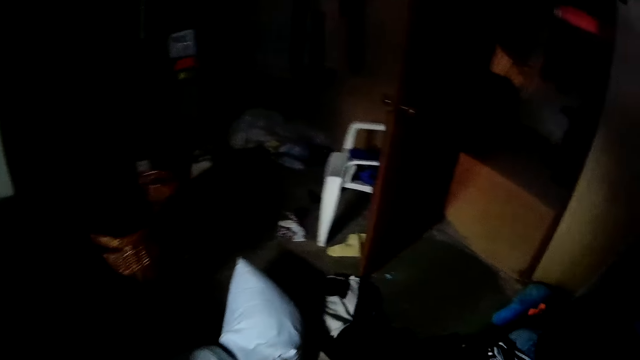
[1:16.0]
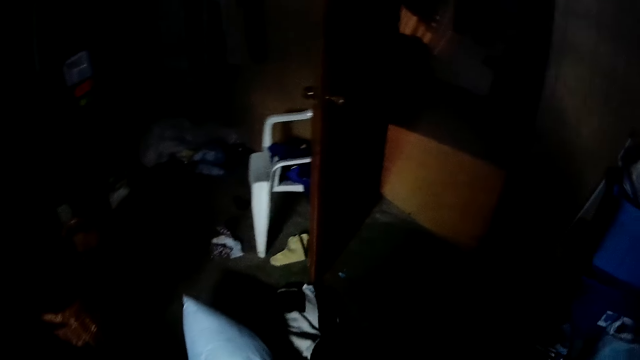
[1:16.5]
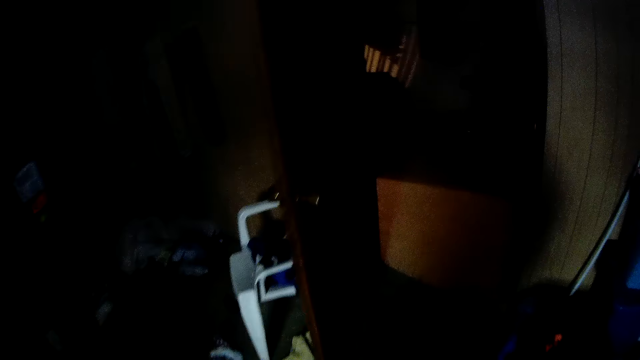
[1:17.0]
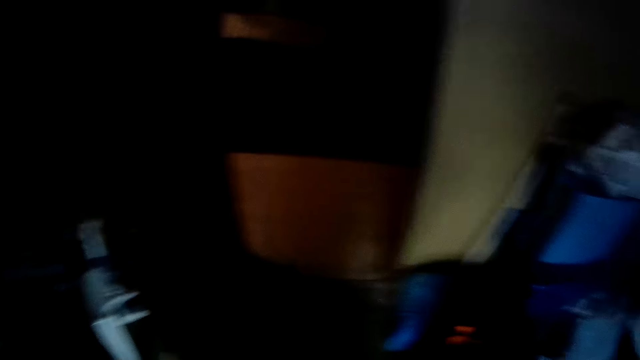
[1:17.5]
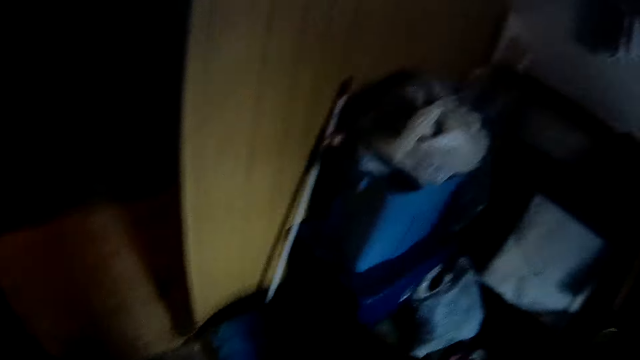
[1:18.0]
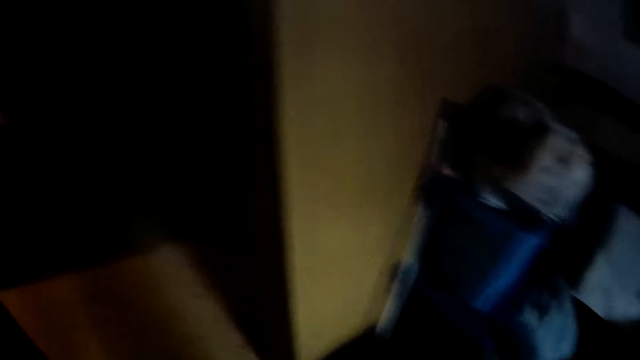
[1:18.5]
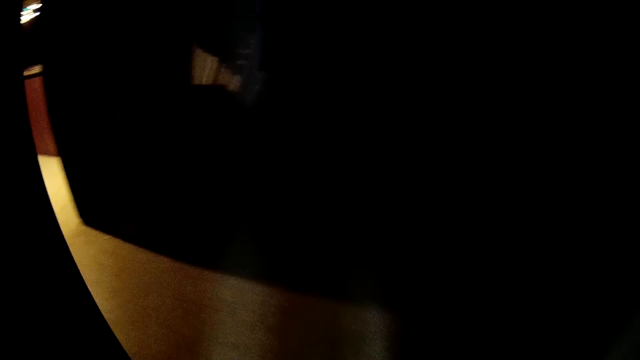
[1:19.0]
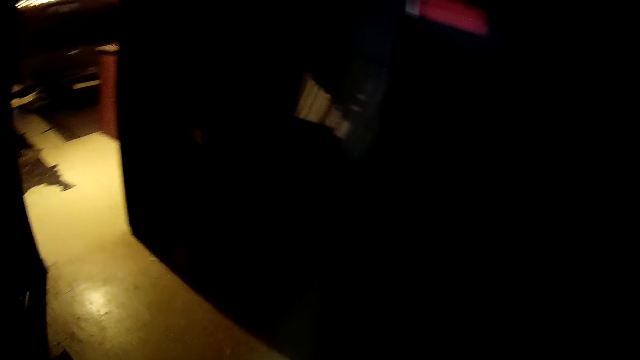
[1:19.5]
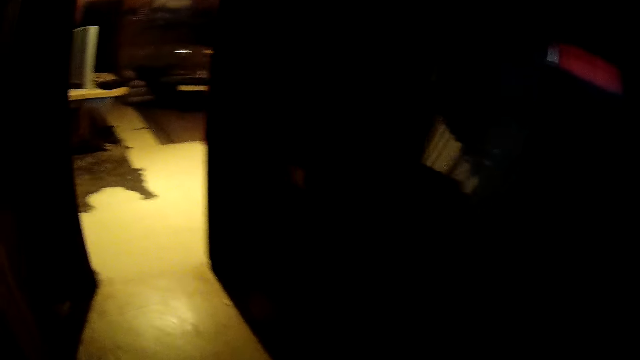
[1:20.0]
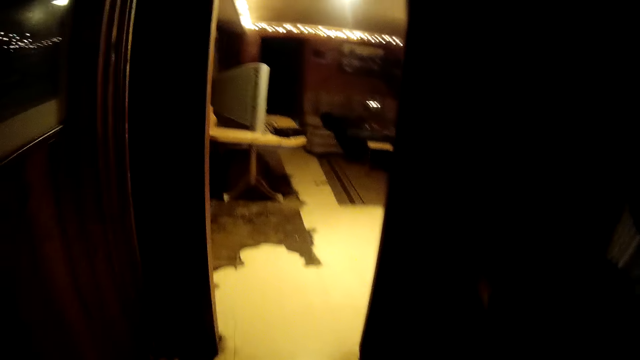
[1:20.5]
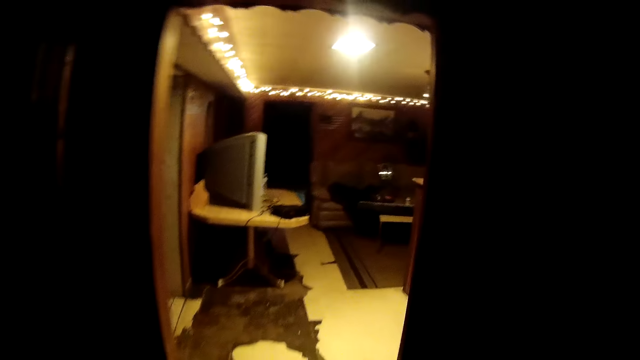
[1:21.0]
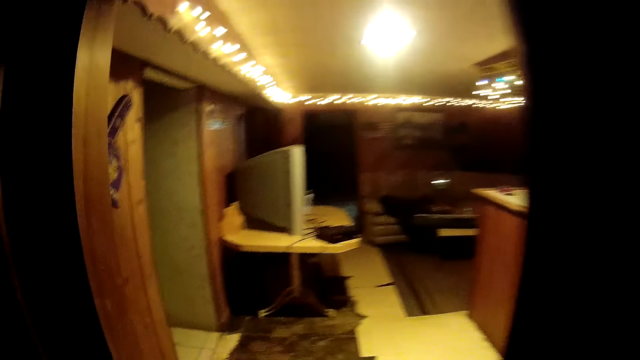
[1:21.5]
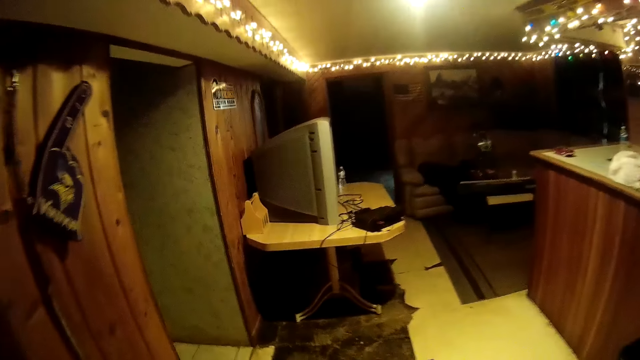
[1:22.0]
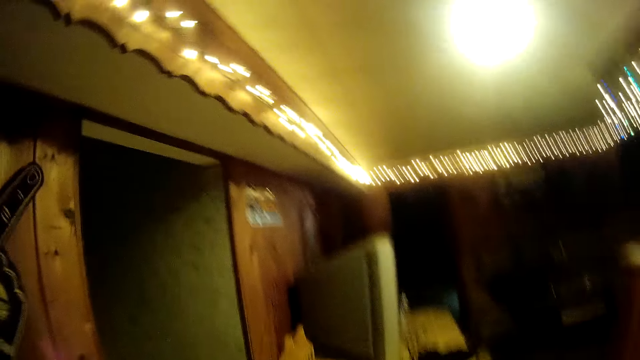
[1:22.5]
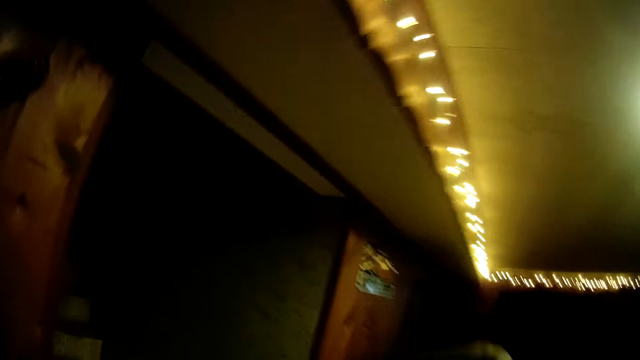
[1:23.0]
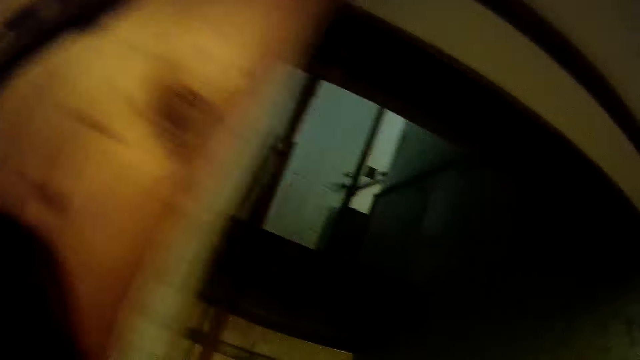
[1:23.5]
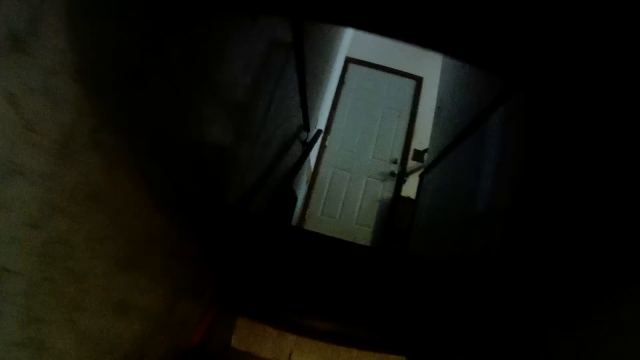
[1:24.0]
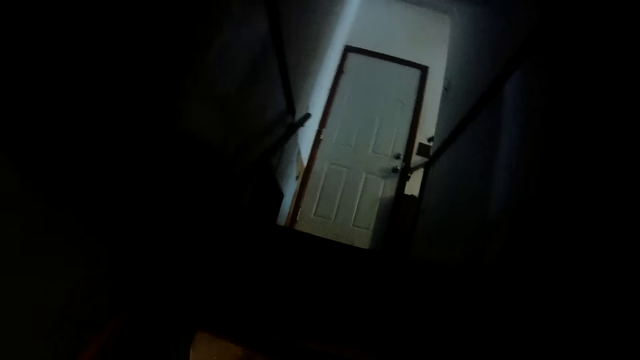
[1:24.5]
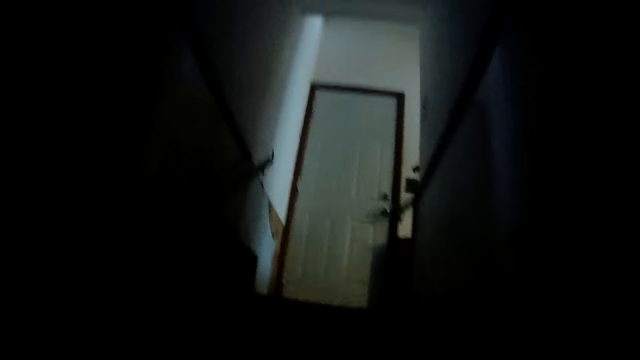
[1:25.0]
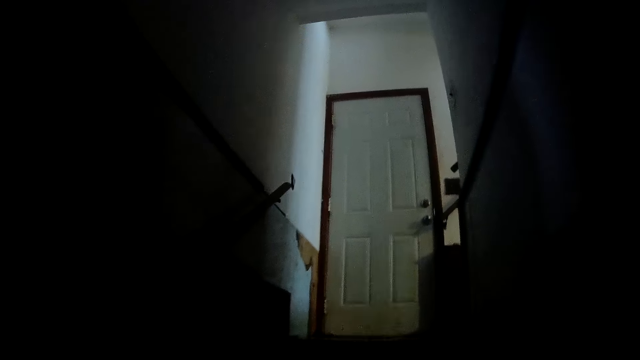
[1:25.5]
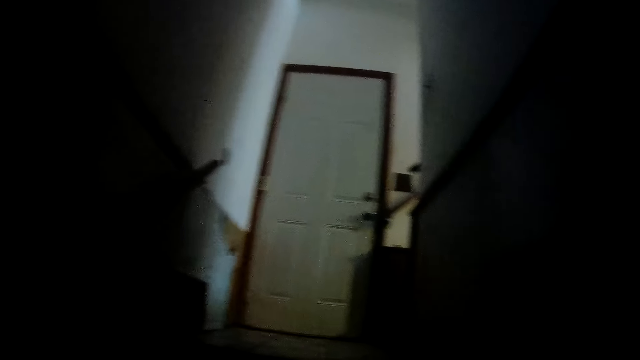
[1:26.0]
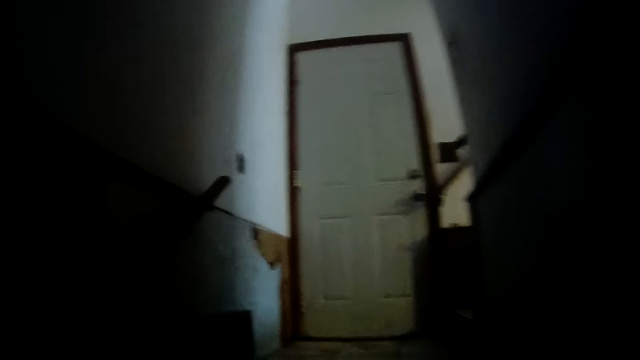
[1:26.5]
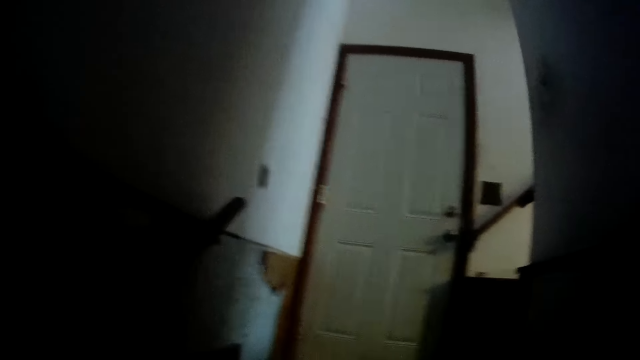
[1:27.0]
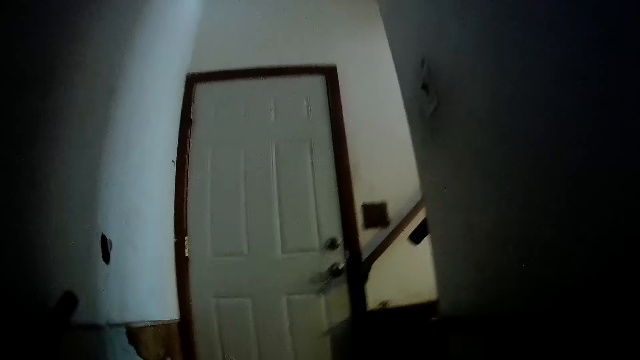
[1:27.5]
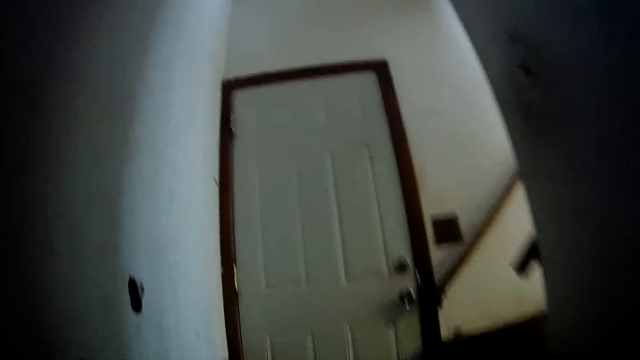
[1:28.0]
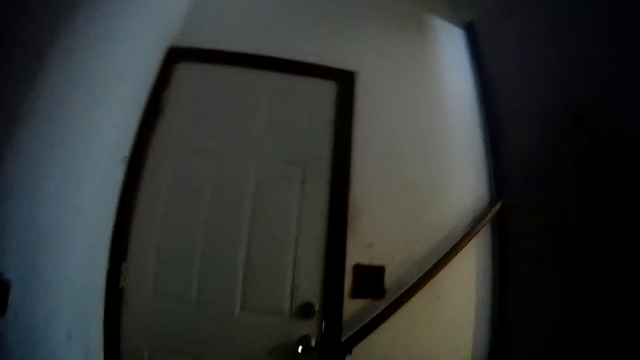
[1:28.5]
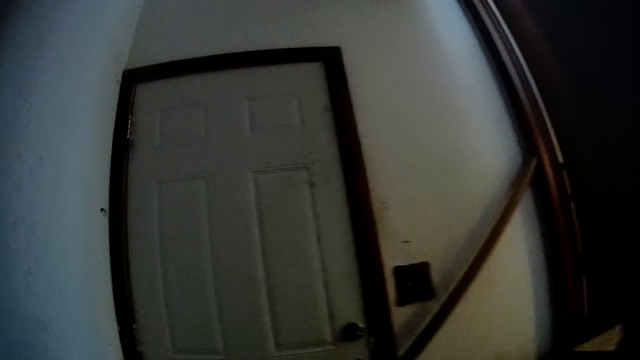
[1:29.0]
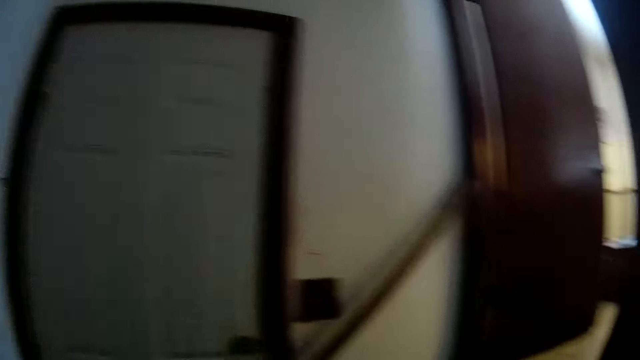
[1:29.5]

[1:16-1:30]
The camera wearer looks around the room. They walk into the sitting room from the laundry room. They walk up the stairway from the sitting room. They walk in the house.

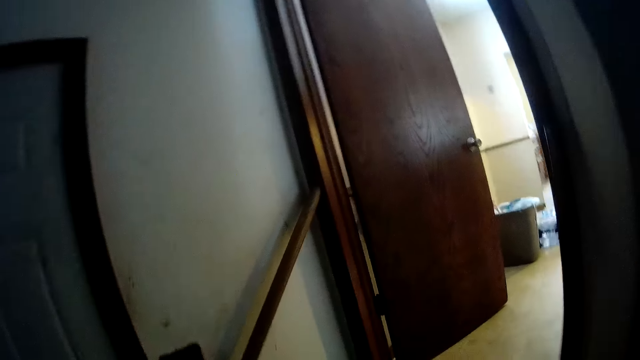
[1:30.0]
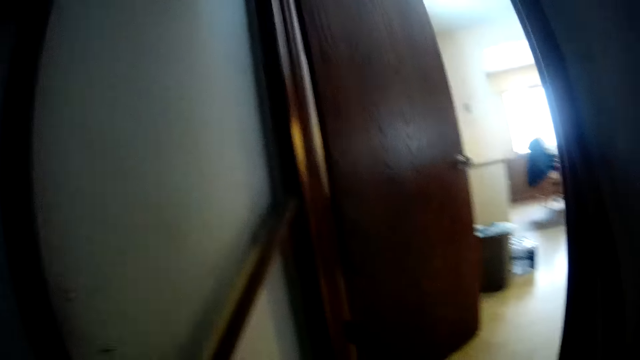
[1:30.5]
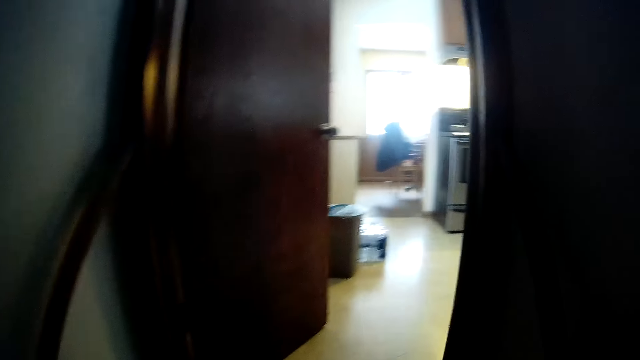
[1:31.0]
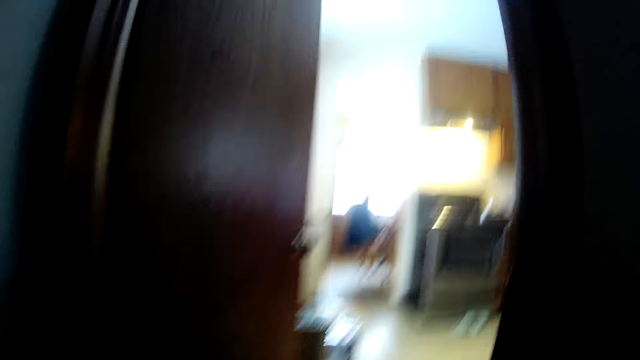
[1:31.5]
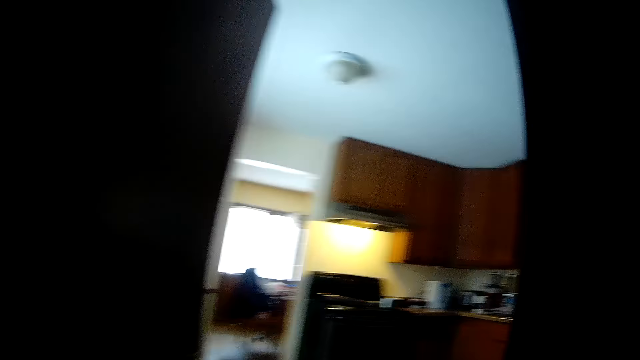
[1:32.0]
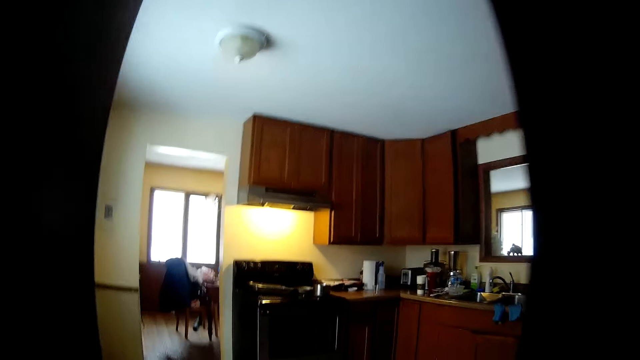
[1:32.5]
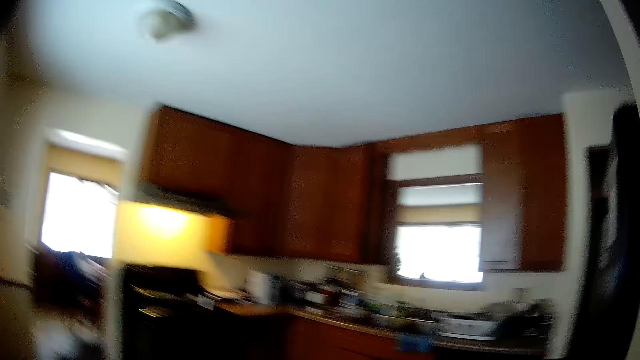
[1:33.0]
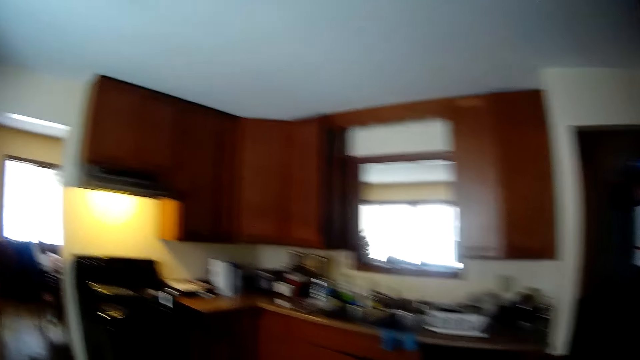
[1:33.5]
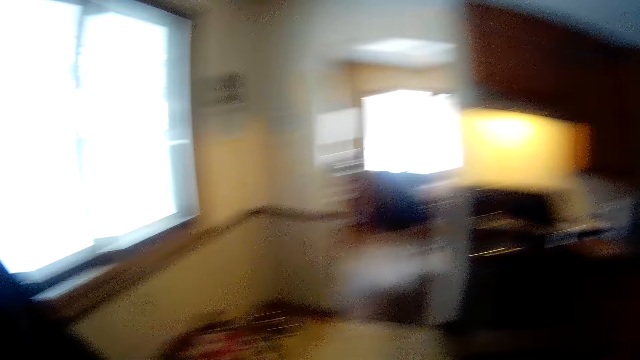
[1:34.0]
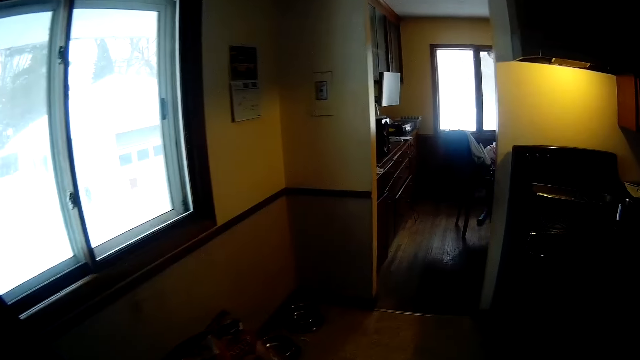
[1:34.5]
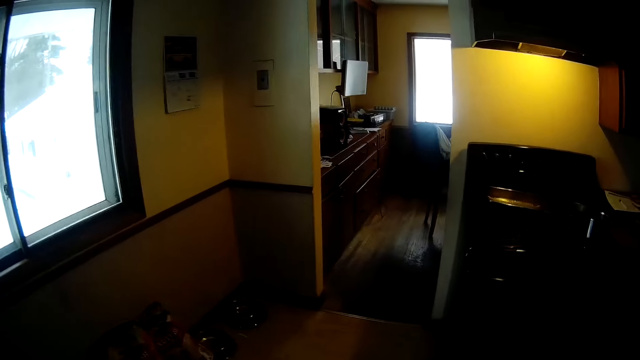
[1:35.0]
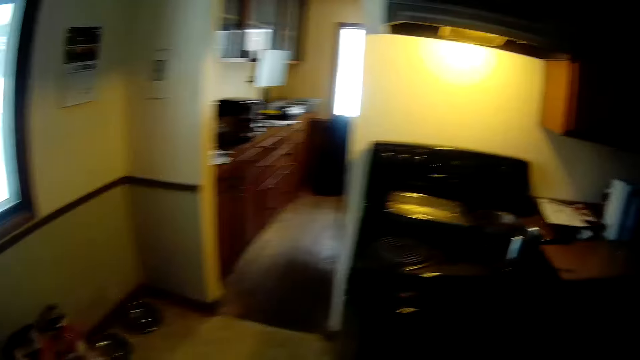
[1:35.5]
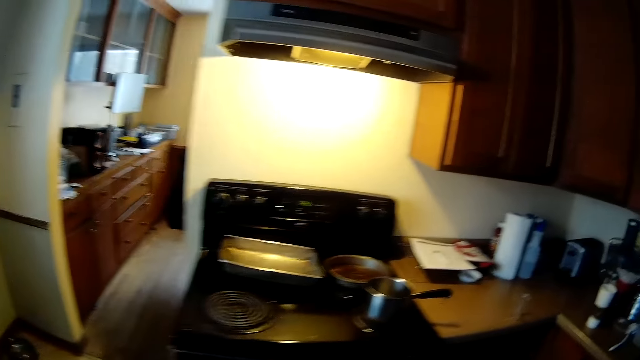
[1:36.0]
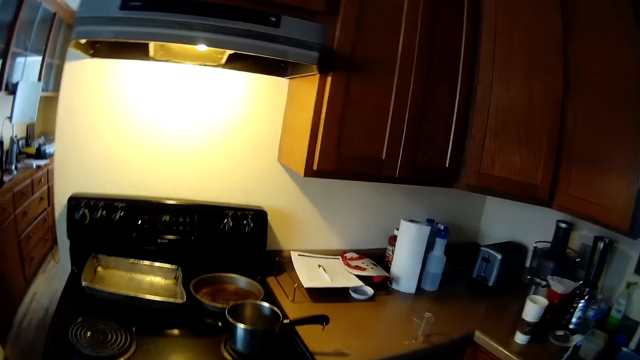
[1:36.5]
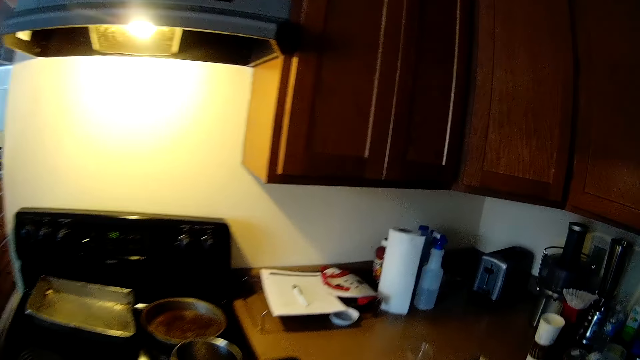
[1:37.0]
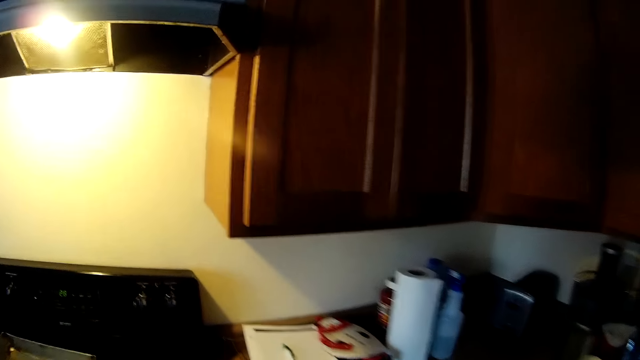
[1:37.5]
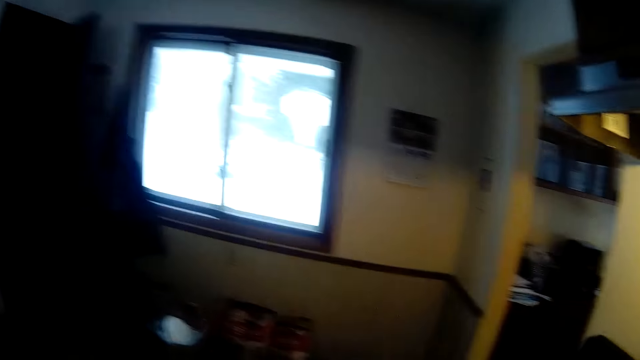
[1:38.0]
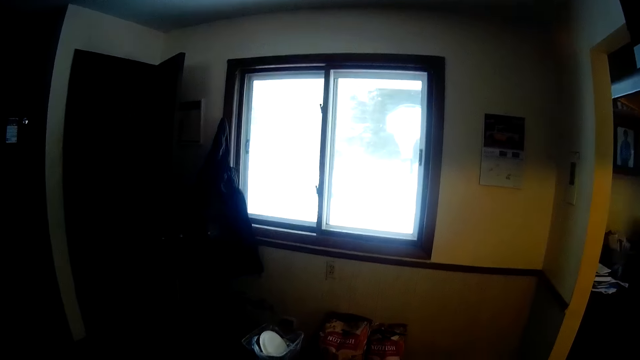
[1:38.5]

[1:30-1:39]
The camera wearer walks into the kitchen from the stairway.
